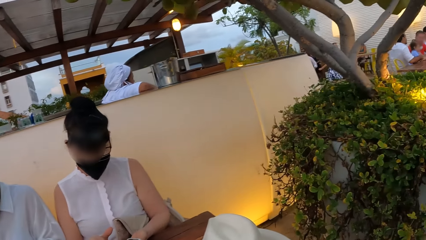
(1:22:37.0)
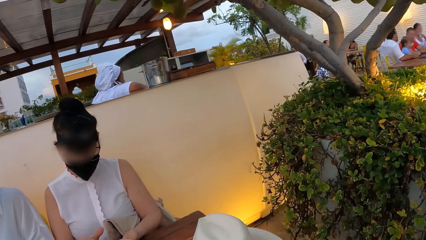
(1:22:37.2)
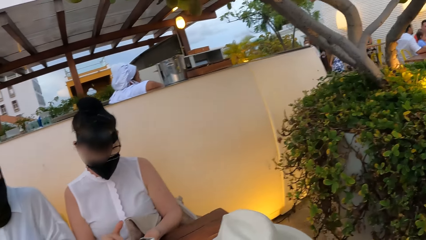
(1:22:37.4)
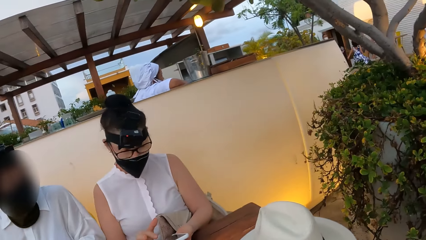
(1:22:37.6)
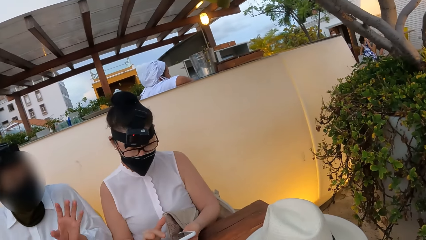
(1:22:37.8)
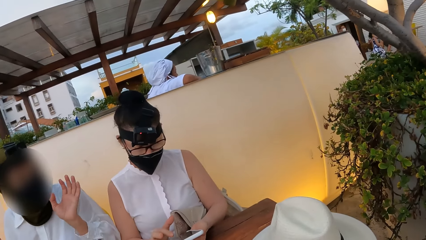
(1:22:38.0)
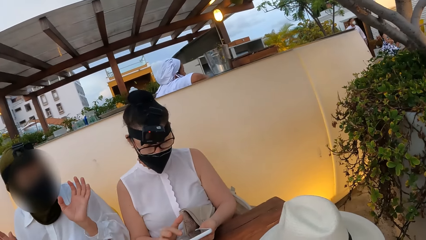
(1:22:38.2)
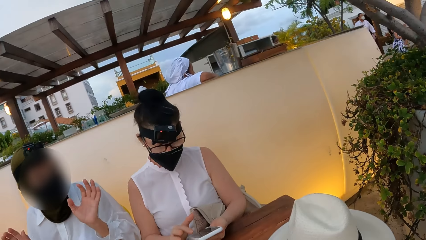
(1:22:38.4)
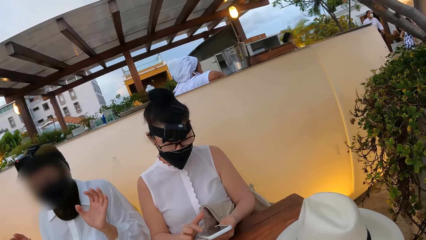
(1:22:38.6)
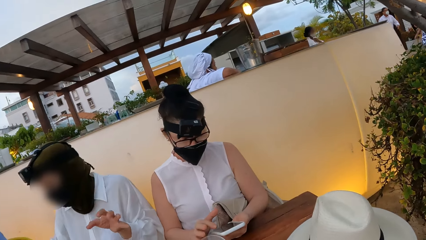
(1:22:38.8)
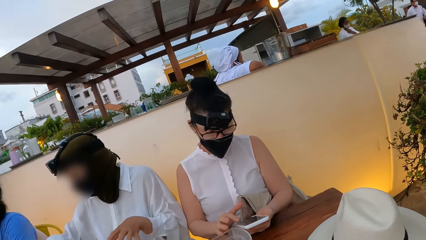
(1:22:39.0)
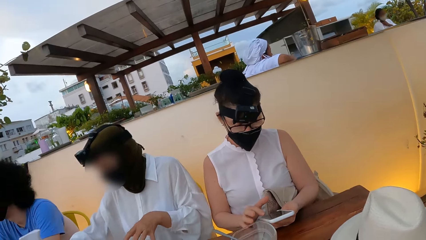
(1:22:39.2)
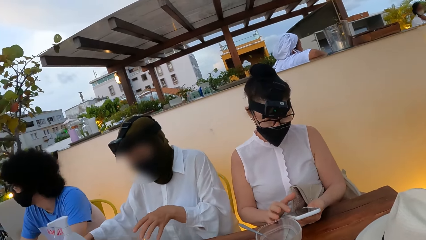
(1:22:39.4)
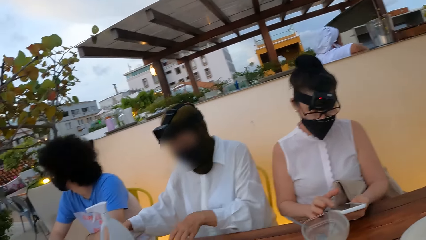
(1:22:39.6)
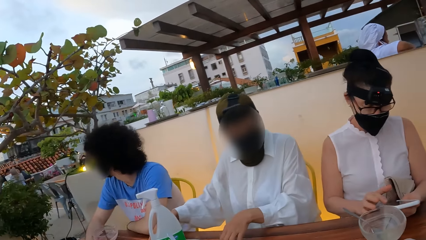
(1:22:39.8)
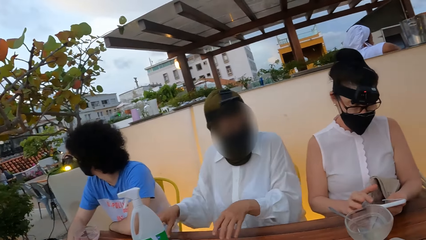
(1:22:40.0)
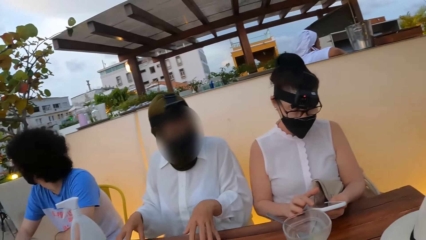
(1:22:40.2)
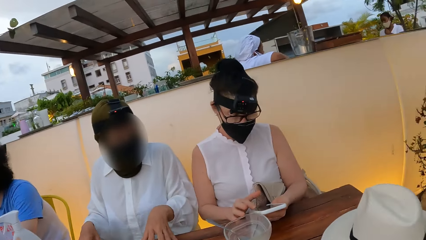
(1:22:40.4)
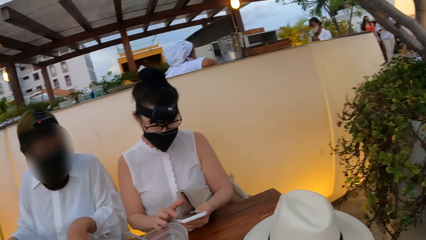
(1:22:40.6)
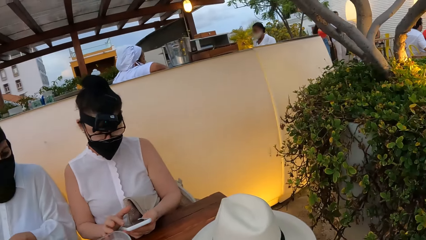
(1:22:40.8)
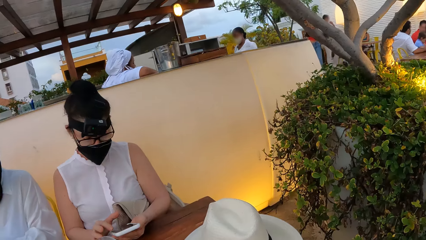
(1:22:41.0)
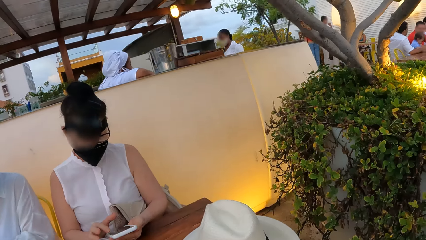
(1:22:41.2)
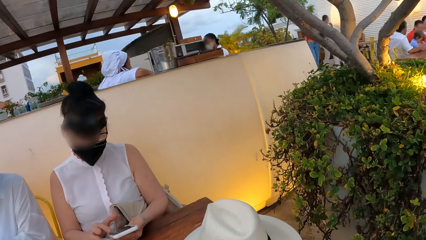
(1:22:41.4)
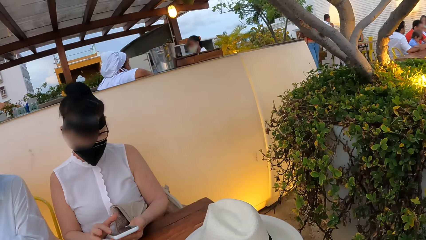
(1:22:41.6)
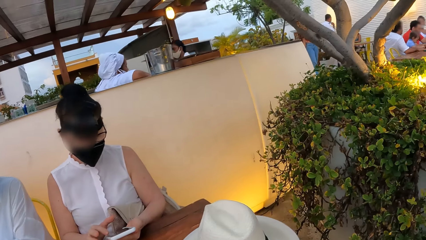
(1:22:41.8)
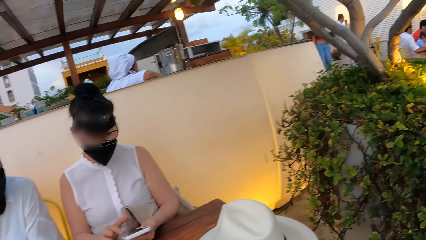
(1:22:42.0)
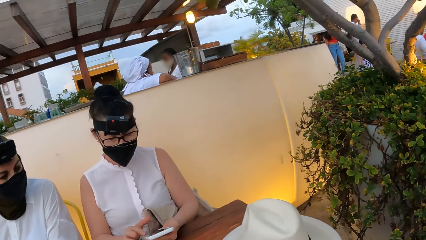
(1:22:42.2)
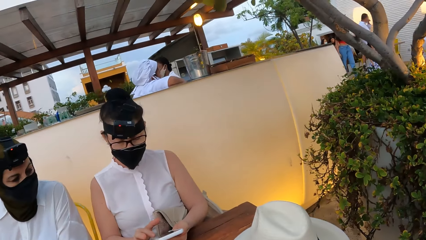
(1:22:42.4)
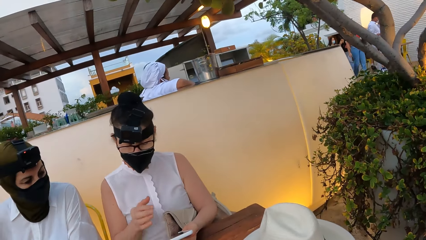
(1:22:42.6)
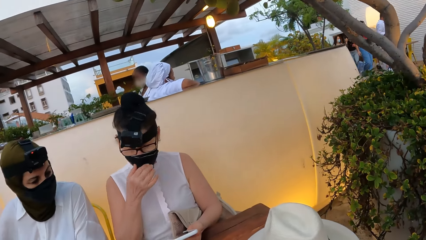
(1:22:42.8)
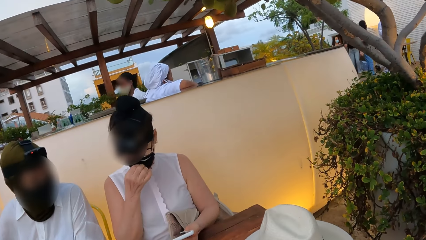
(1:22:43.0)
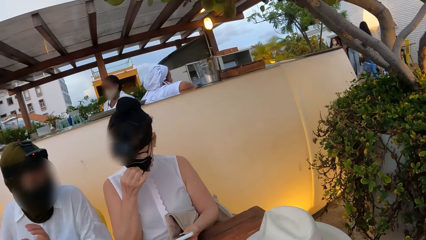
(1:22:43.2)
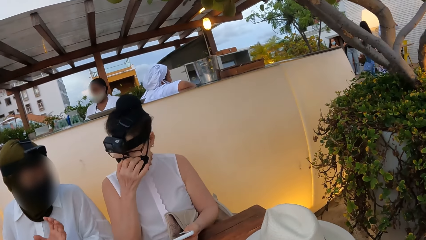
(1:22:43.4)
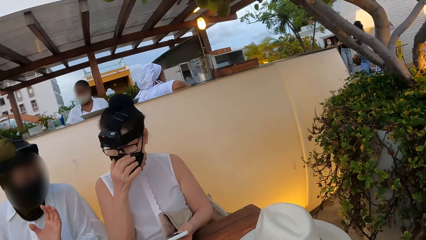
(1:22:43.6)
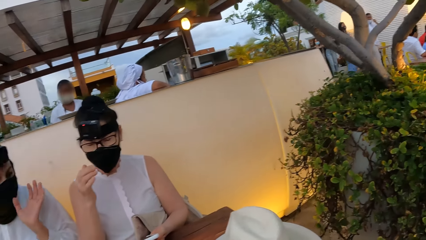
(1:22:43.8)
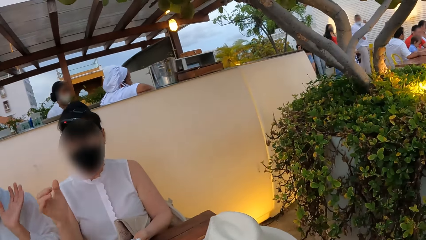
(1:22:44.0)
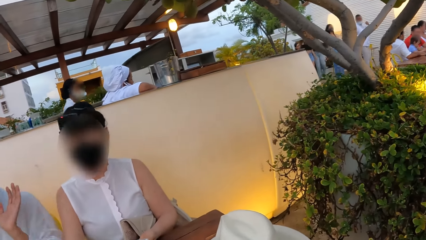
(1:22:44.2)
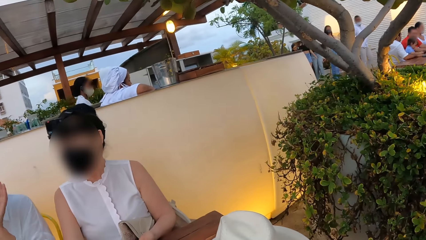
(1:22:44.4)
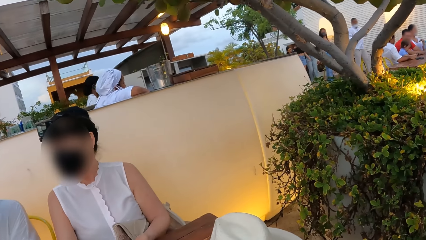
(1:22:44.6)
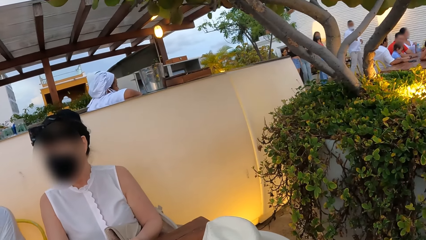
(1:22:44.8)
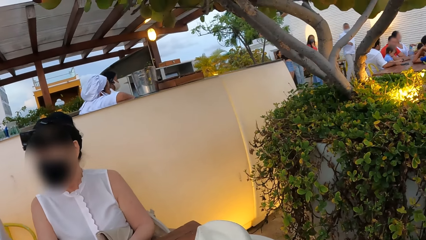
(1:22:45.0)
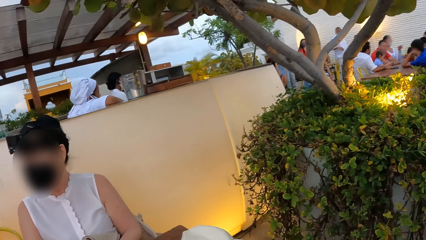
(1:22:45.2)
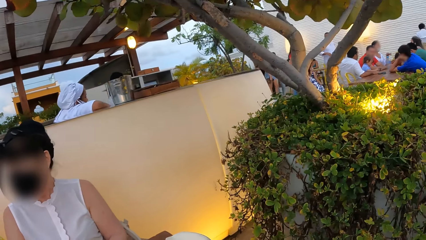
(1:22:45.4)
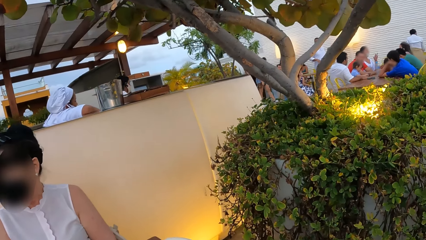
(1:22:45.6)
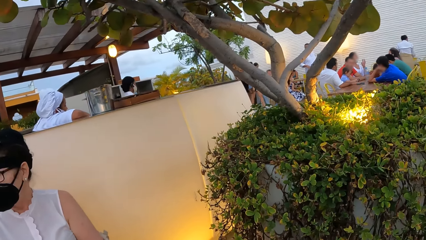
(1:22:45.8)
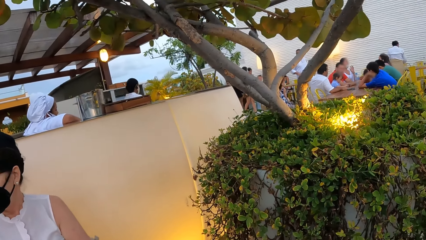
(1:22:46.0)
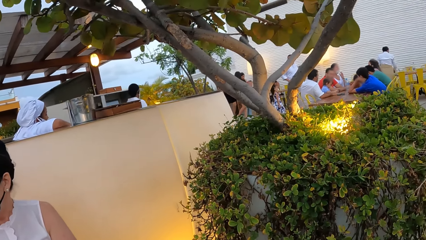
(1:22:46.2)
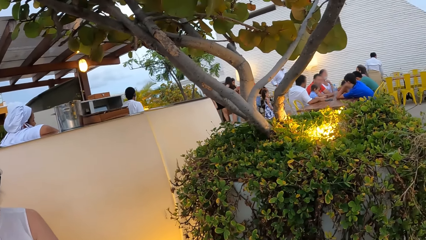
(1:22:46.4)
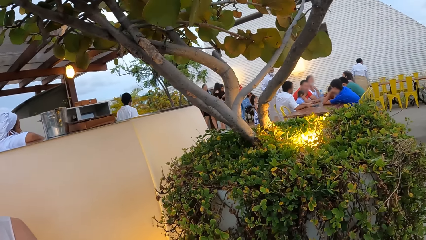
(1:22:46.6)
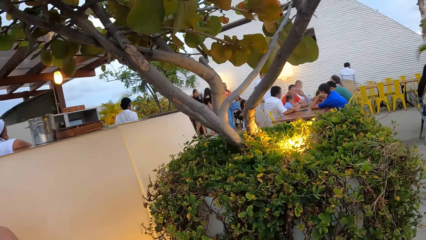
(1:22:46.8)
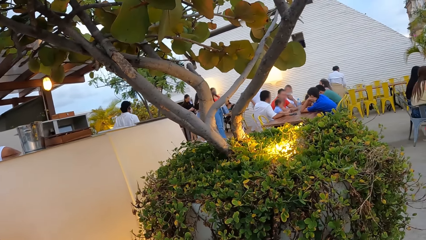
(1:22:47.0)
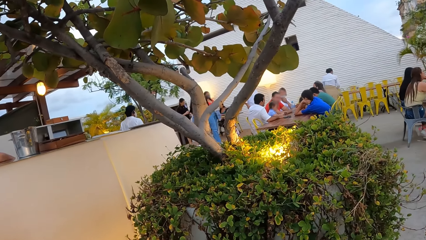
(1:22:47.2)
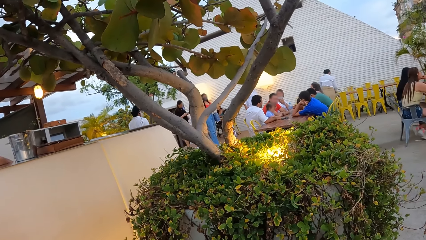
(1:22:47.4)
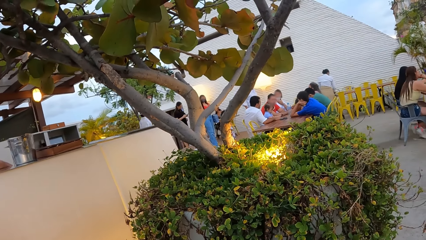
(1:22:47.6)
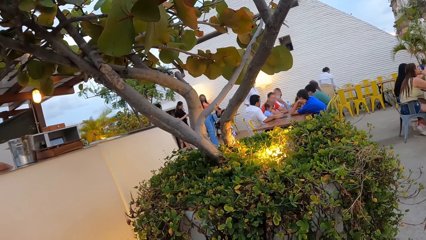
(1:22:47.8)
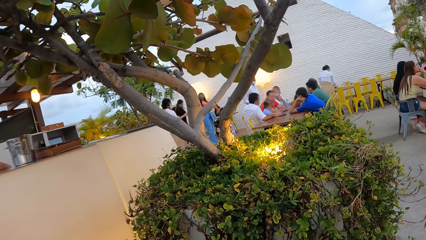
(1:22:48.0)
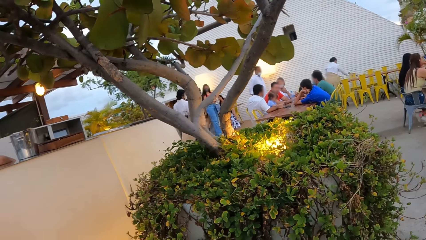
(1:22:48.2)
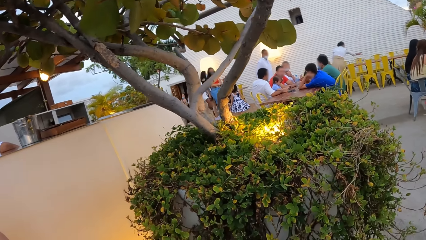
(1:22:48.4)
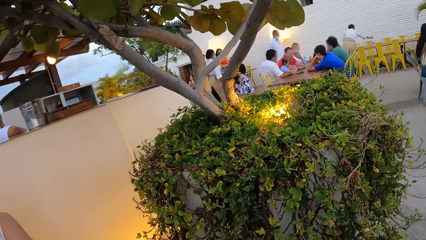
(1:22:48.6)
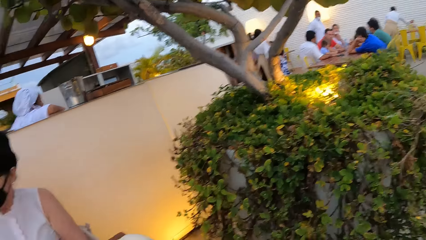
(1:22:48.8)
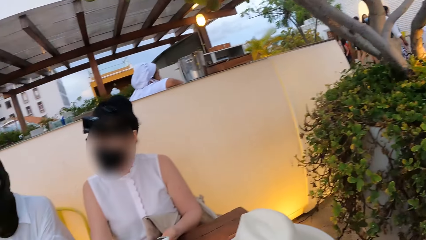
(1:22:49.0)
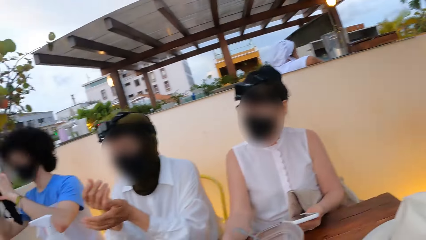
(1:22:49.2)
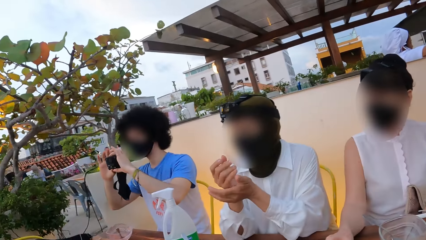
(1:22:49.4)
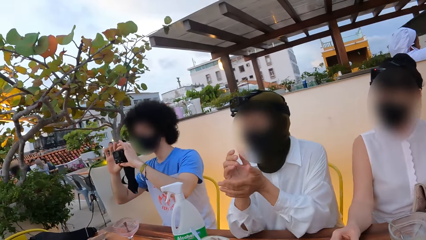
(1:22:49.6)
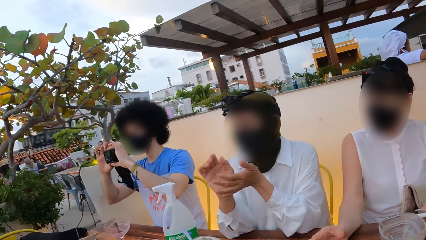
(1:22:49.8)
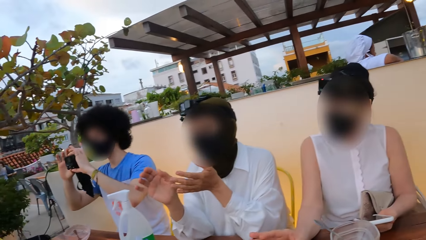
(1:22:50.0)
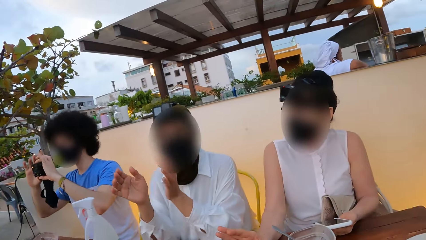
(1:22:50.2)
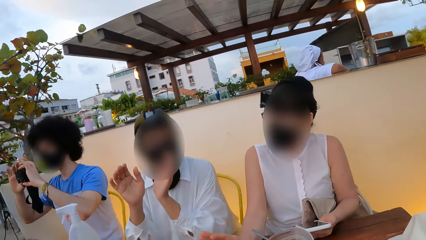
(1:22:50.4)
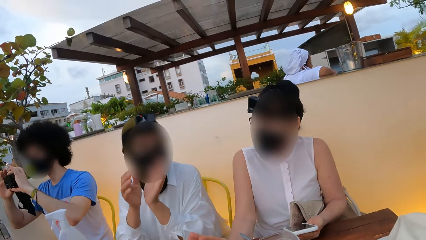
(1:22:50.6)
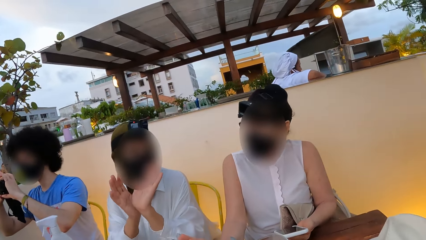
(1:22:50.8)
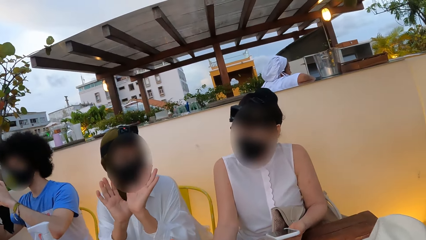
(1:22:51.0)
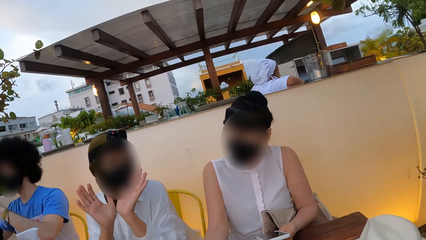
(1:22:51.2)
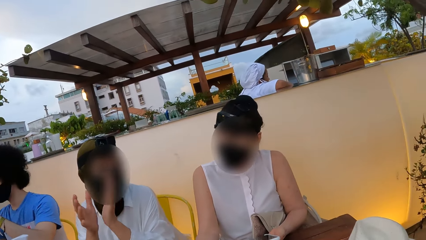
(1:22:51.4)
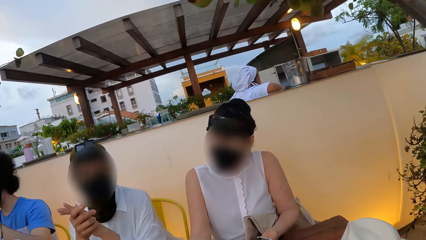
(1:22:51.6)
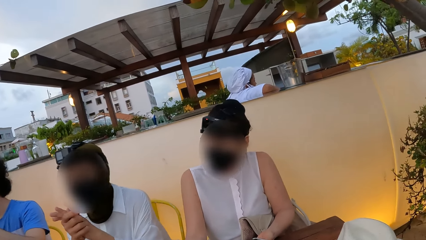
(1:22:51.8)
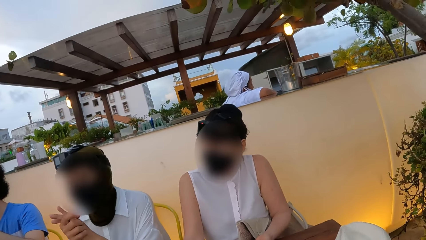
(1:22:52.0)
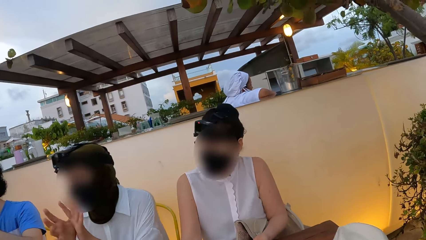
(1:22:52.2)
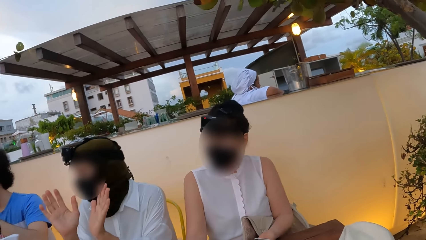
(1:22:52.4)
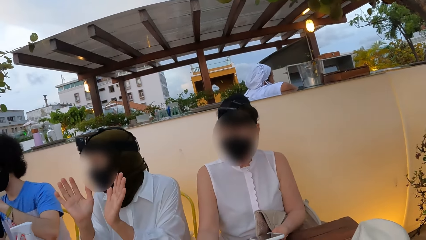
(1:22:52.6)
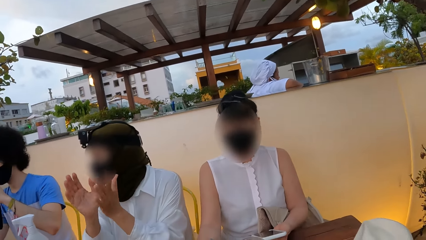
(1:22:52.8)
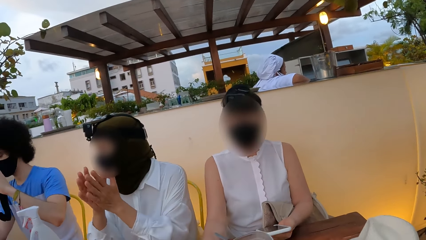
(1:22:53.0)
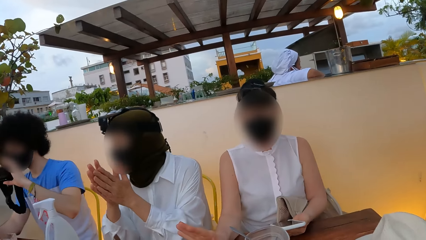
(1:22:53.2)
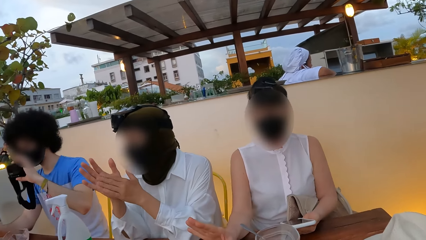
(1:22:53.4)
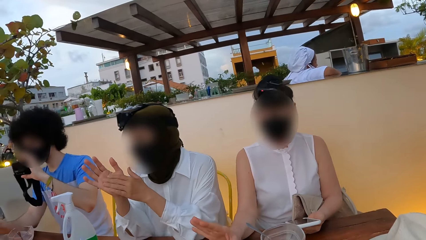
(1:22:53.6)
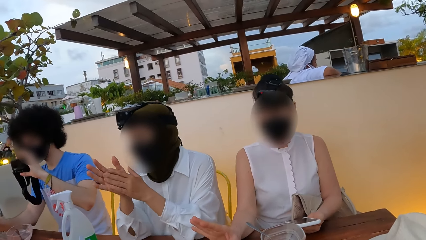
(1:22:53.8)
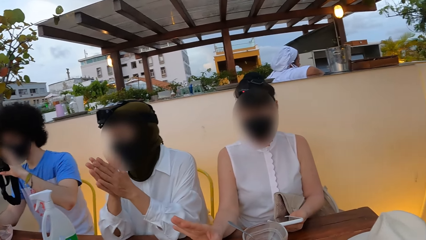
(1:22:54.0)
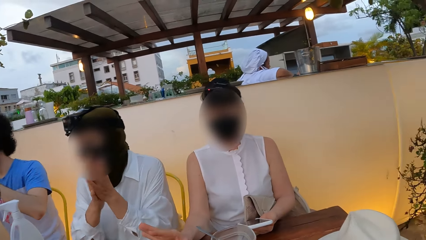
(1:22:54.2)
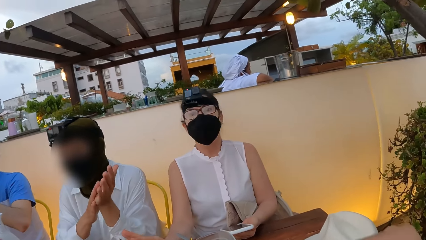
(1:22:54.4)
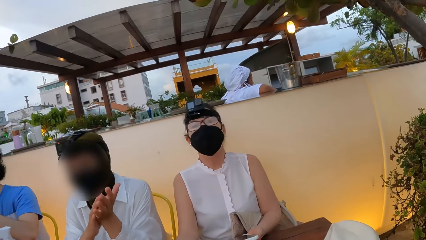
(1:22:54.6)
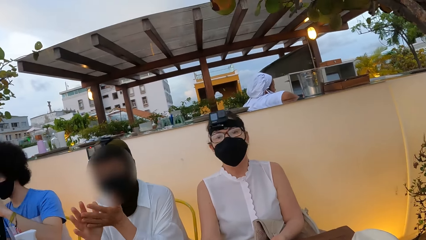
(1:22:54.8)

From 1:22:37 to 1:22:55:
A person takes a picture with a camera.
